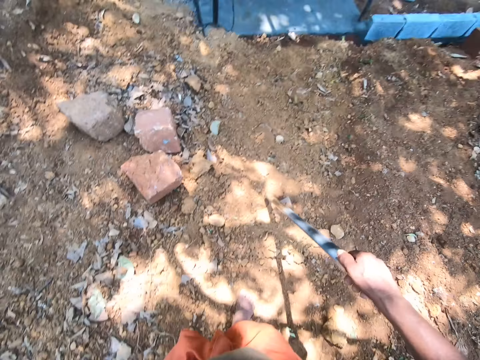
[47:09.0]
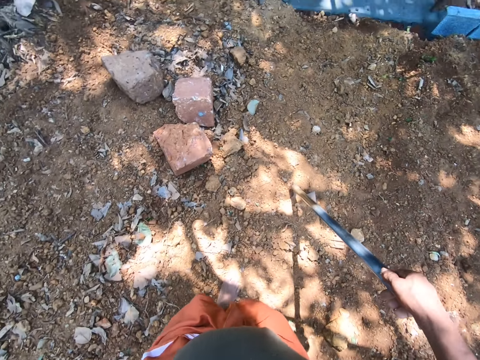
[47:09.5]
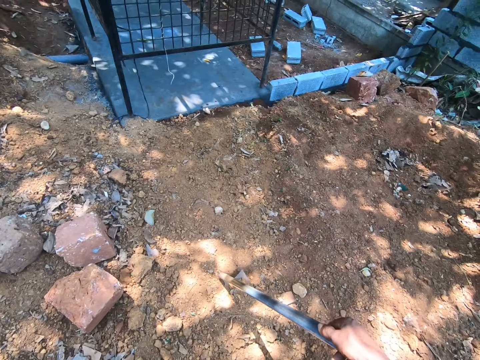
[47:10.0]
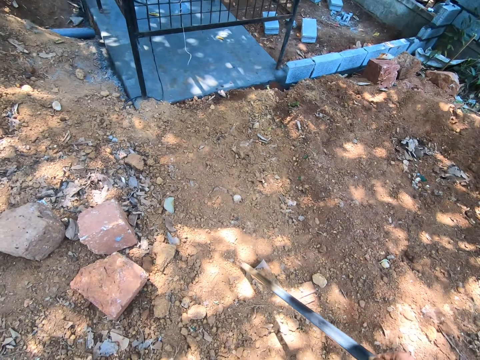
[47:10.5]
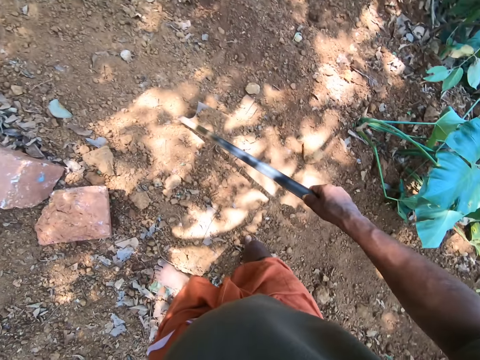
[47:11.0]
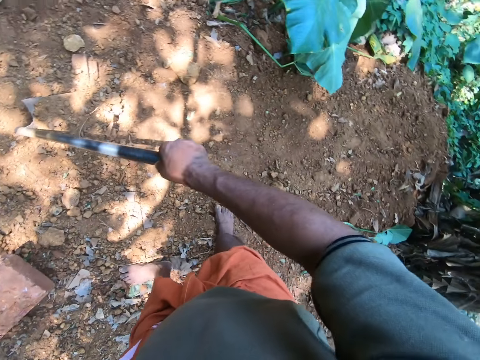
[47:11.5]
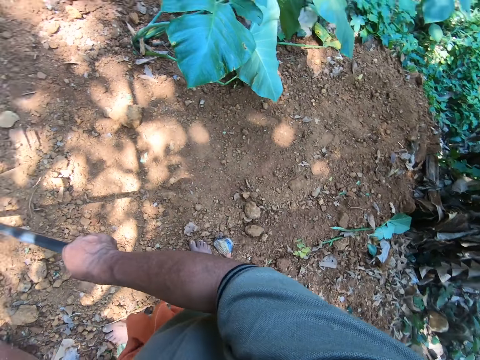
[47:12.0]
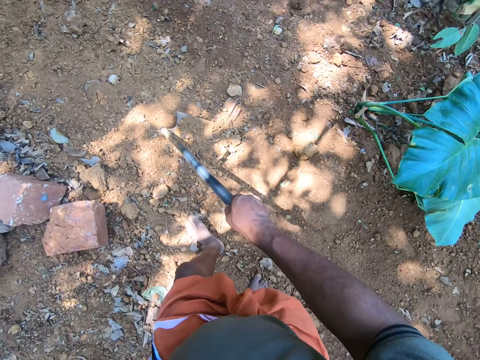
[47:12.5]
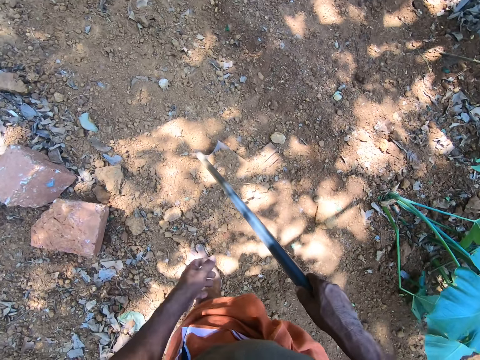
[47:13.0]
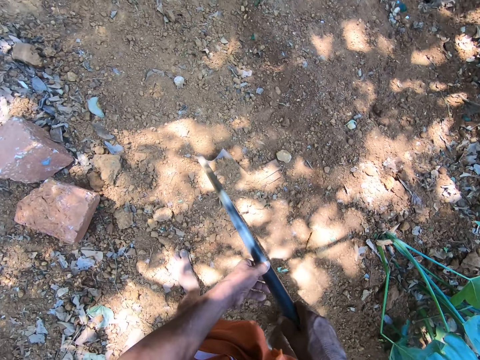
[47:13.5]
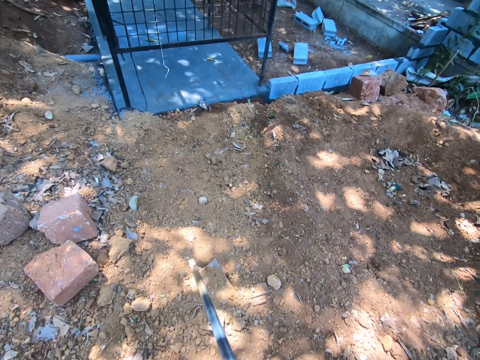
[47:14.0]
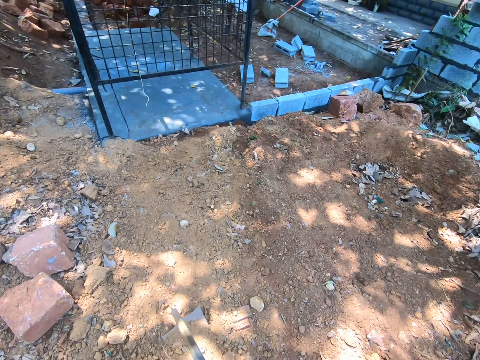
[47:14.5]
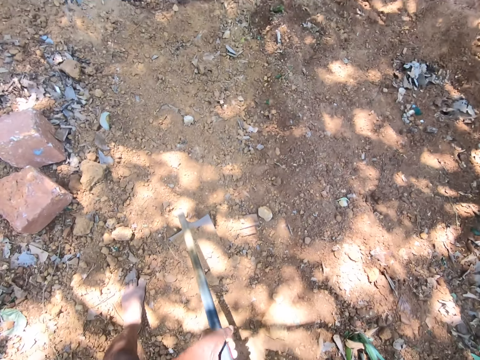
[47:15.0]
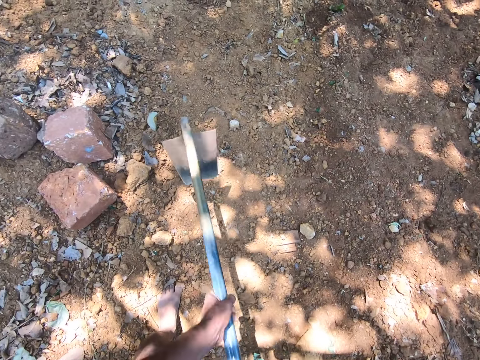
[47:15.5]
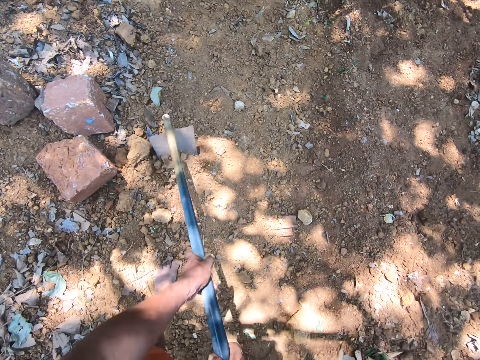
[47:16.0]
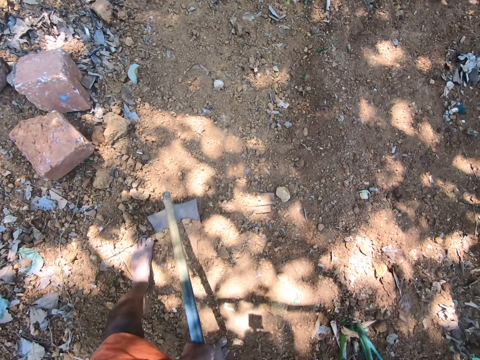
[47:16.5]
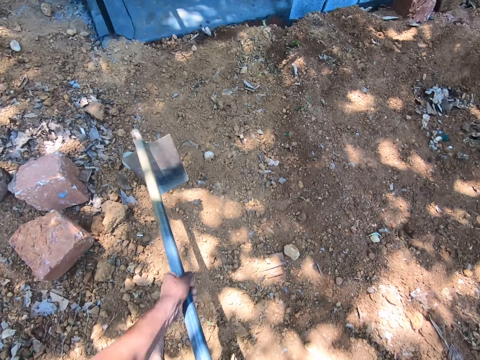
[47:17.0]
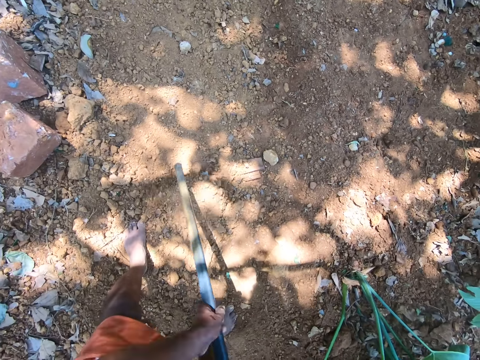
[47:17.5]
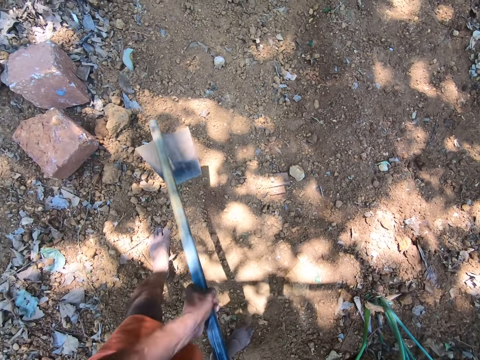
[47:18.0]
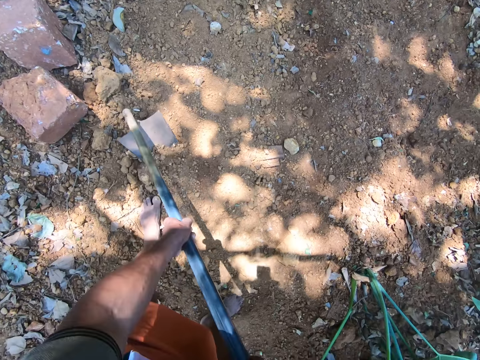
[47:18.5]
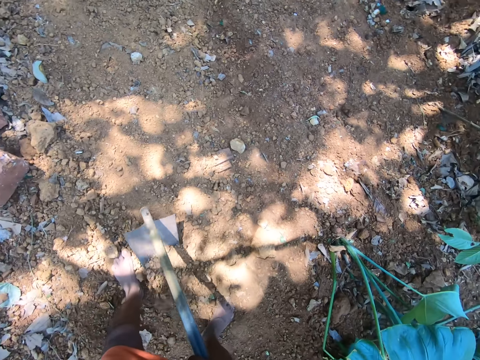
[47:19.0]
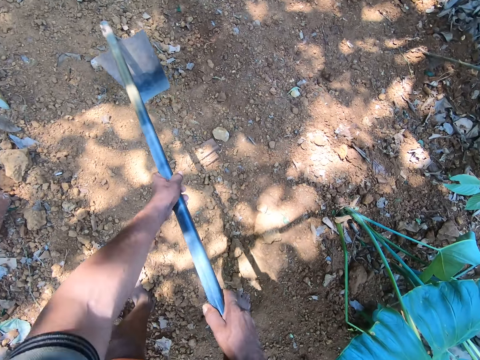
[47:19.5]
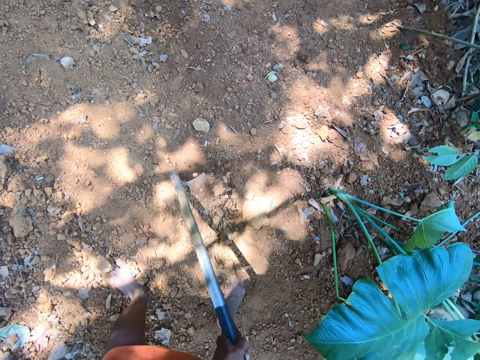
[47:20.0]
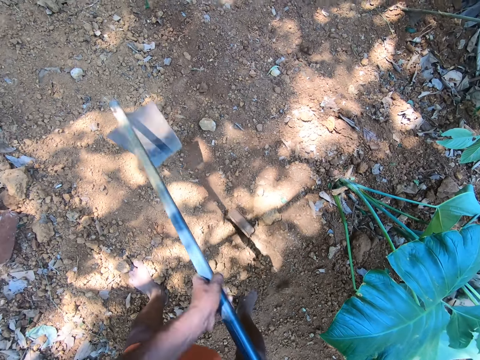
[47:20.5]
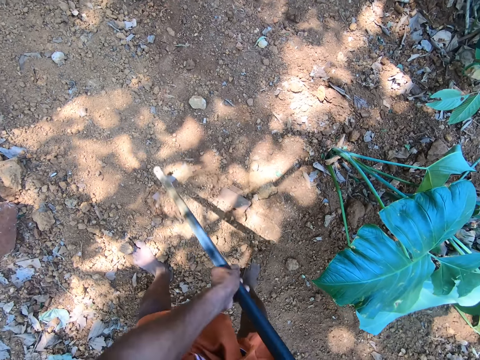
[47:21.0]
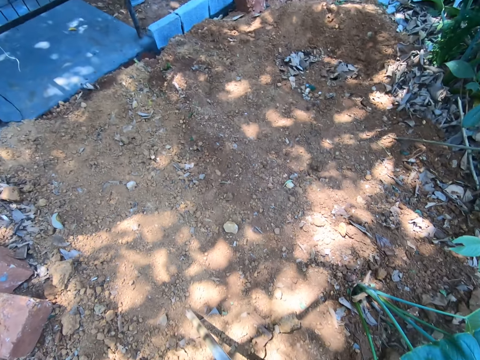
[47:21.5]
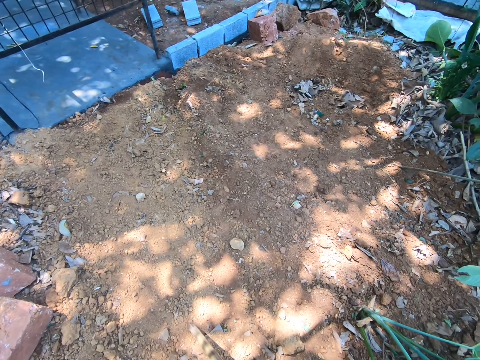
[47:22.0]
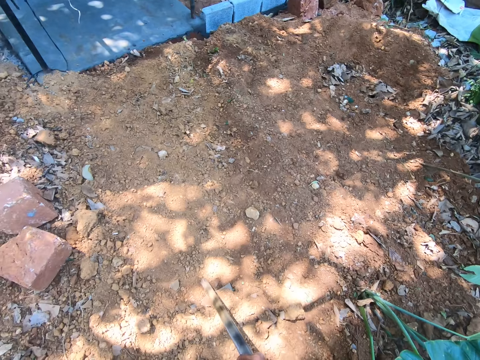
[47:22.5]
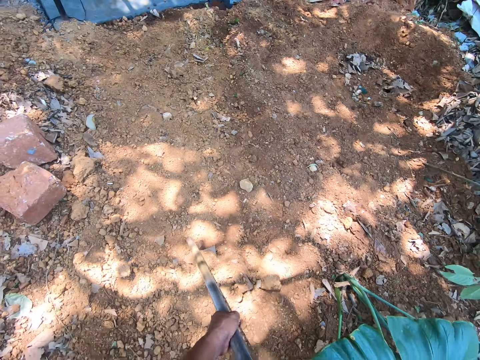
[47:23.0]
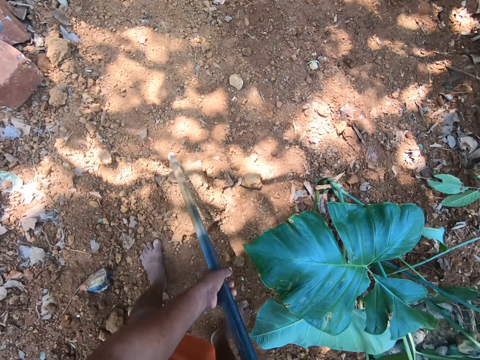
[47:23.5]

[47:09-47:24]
The camera wearer looks around. He places his left hand on the hoe in his right hand. He holds the hoe with the left hand. He talks. He clears the ground with the hoe in his hands. He digs.

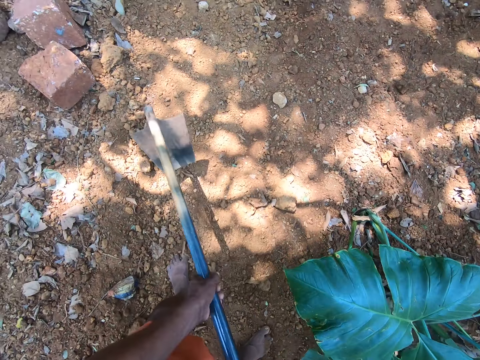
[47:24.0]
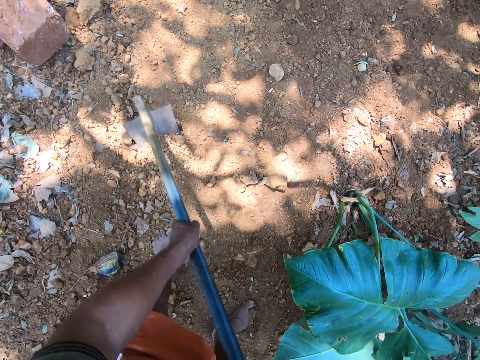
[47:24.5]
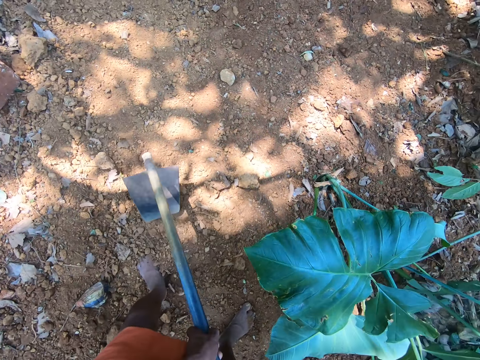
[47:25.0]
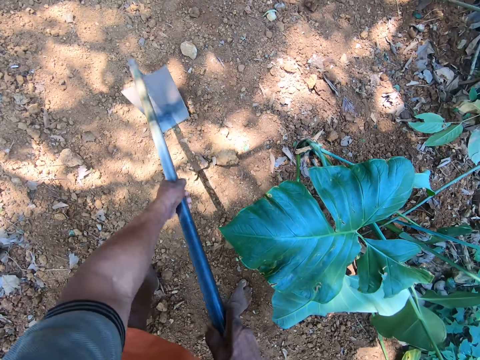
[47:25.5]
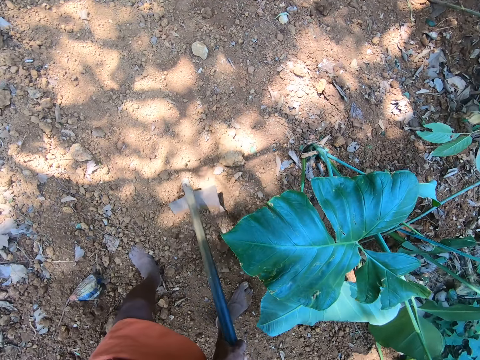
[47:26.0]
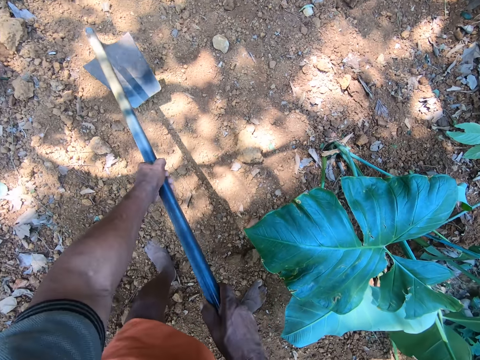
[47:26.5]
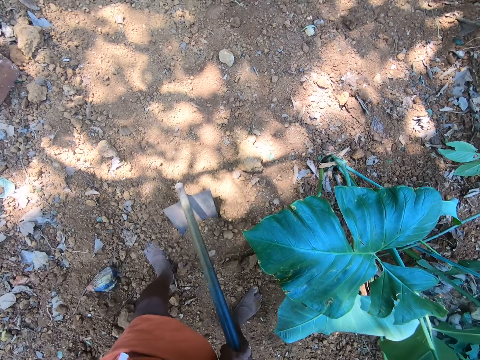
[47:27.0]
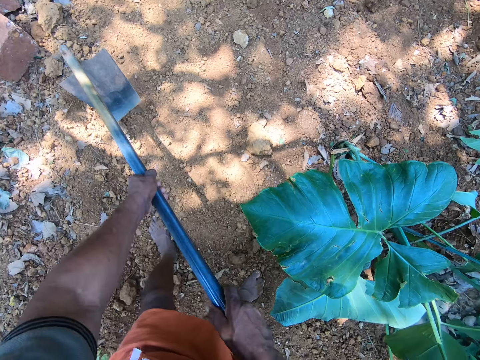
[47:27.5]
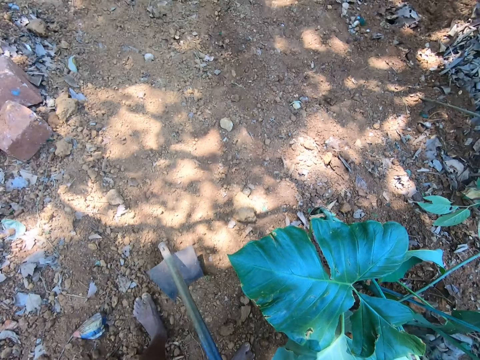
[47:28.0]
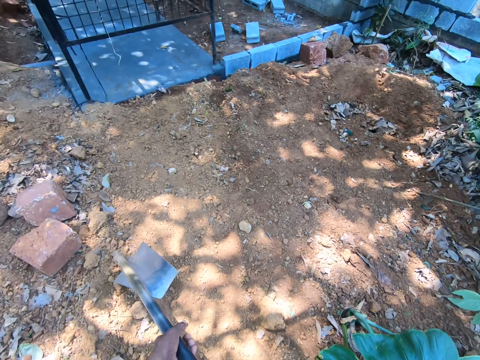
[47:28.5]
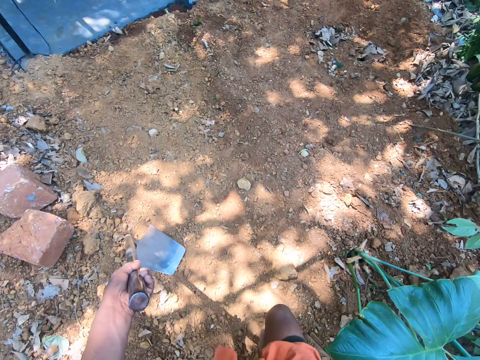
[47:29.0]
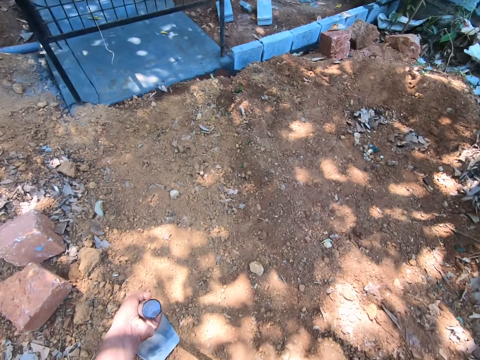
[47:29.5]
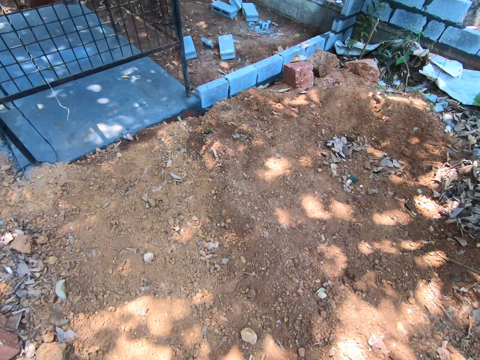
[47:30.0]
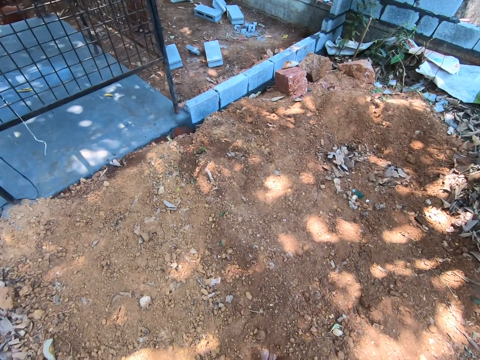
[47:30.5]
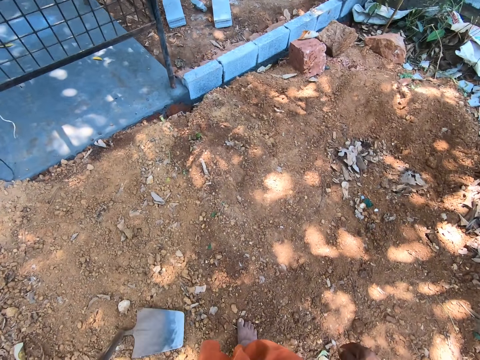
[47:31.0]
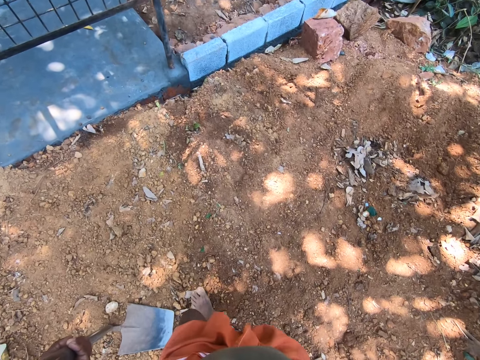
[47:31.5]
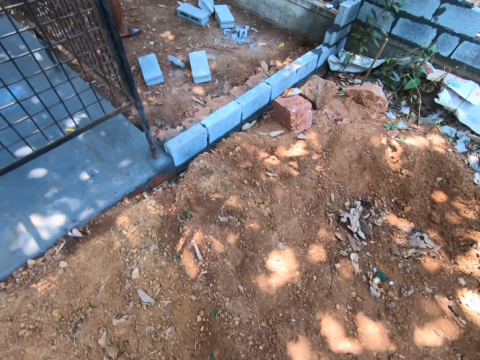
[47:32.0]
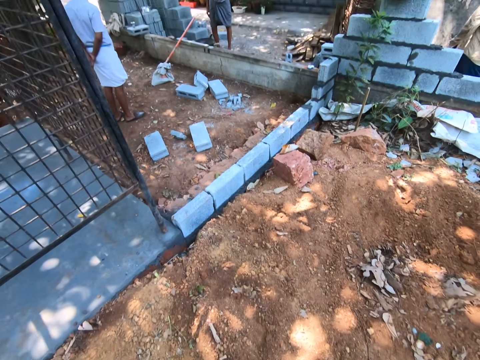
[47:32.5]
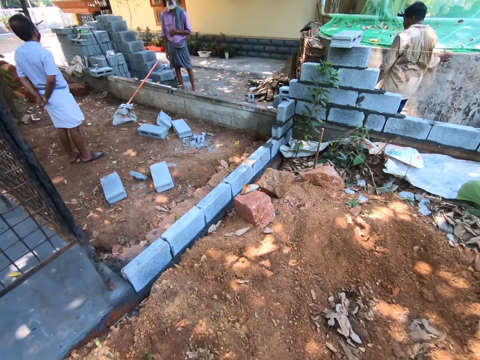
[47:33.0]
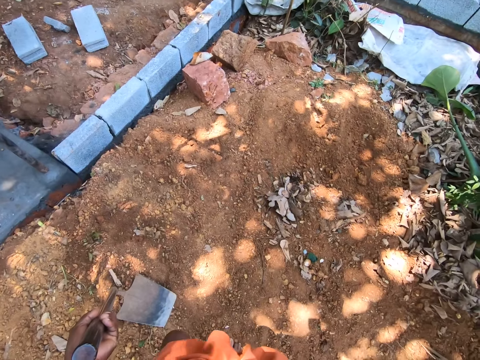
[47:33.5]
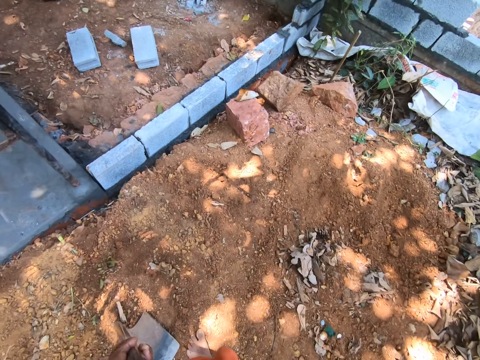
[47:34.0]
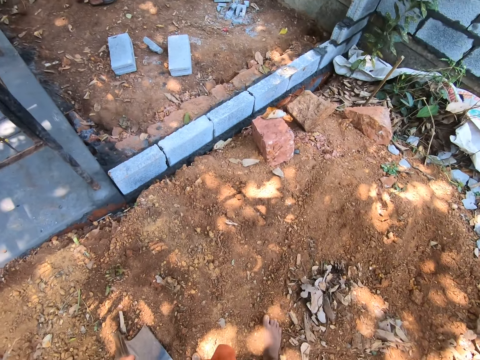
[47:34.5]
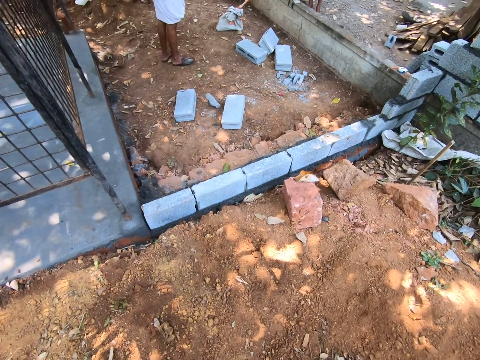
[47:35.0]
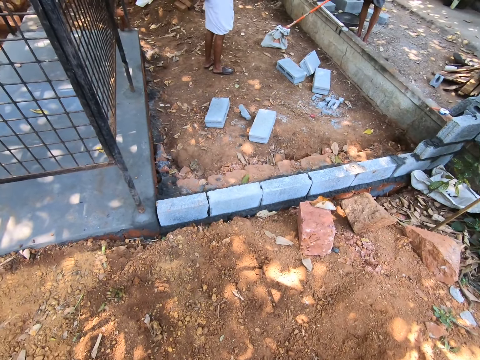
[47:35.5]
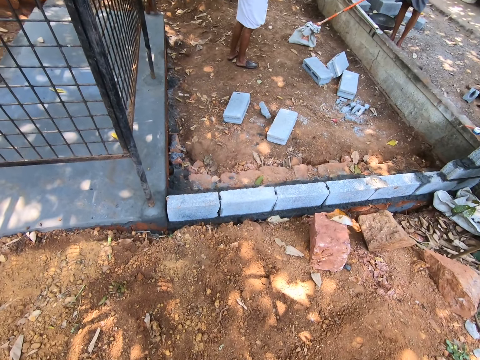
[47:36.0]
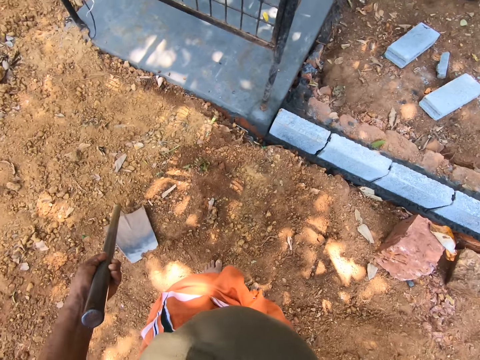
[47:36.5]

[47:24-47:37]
The camera wearer walks. They talk.
